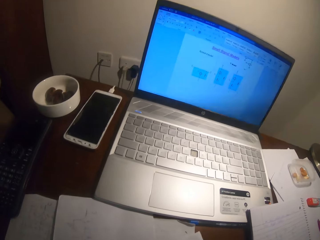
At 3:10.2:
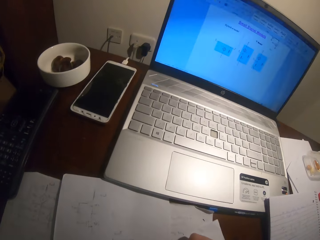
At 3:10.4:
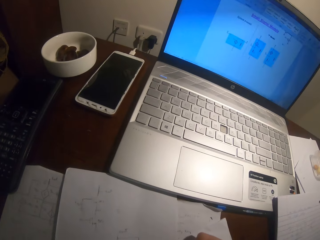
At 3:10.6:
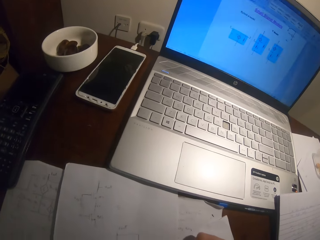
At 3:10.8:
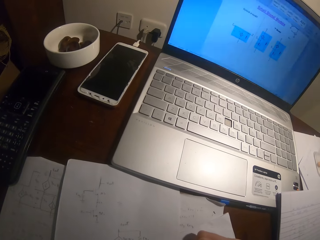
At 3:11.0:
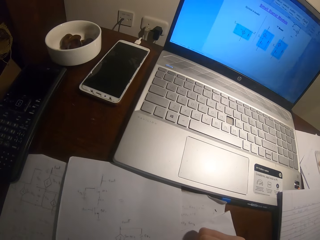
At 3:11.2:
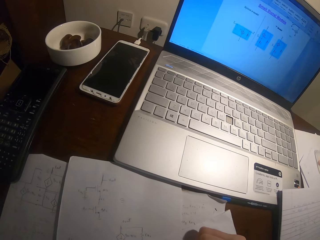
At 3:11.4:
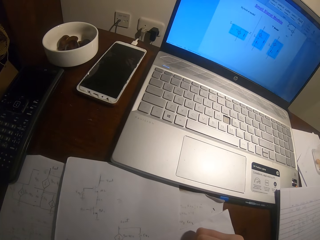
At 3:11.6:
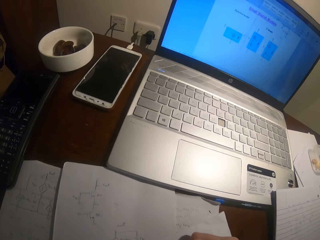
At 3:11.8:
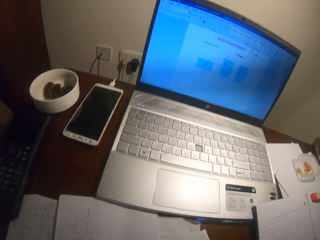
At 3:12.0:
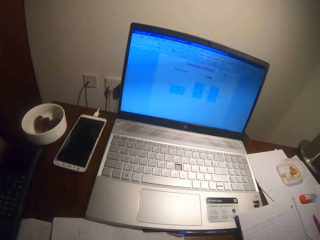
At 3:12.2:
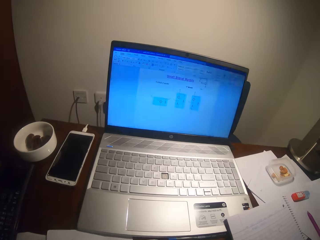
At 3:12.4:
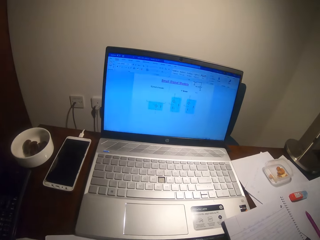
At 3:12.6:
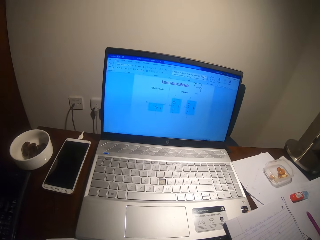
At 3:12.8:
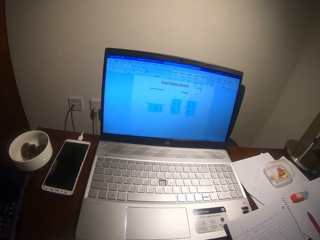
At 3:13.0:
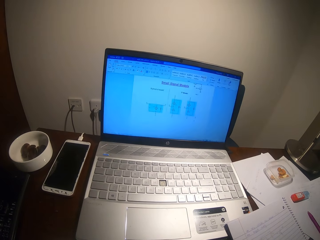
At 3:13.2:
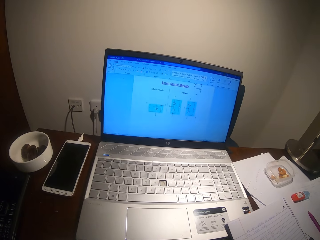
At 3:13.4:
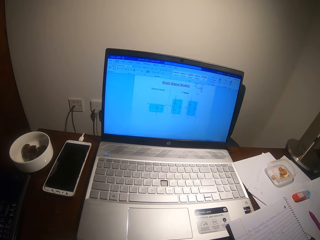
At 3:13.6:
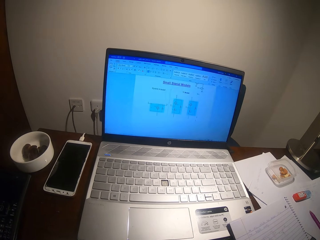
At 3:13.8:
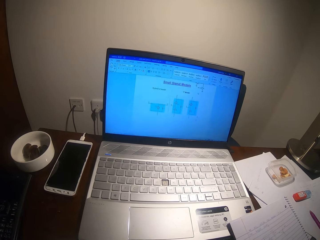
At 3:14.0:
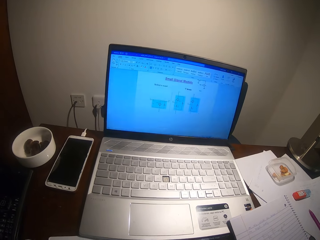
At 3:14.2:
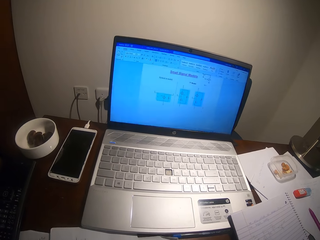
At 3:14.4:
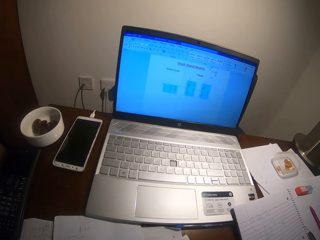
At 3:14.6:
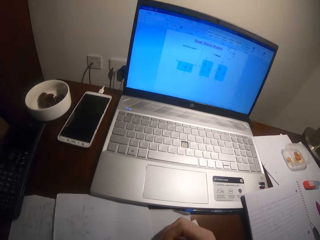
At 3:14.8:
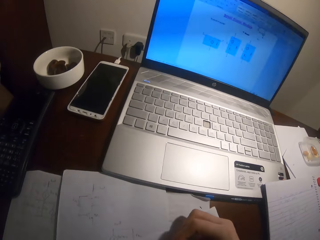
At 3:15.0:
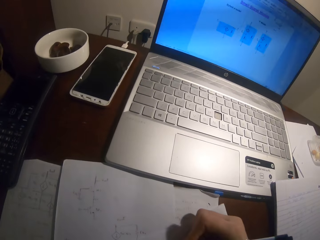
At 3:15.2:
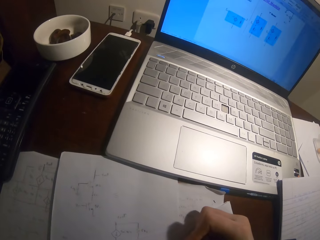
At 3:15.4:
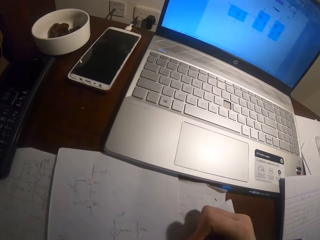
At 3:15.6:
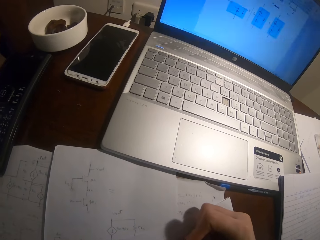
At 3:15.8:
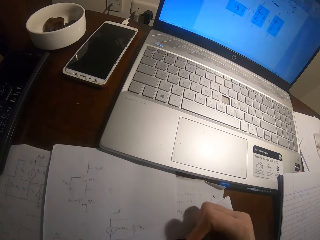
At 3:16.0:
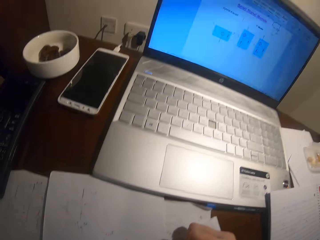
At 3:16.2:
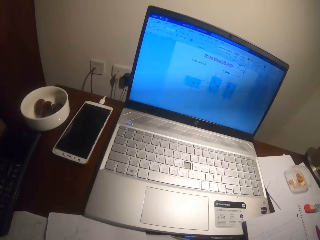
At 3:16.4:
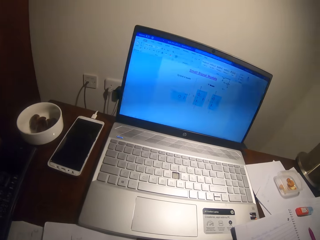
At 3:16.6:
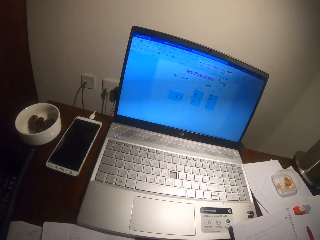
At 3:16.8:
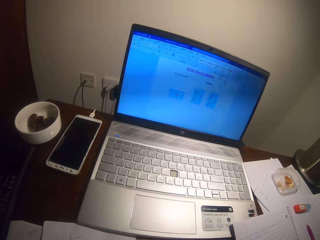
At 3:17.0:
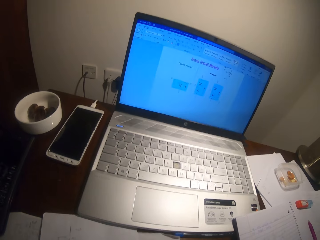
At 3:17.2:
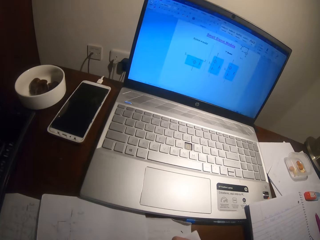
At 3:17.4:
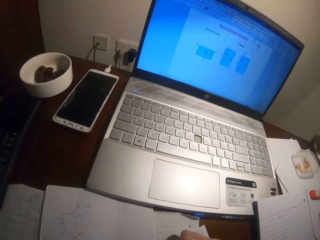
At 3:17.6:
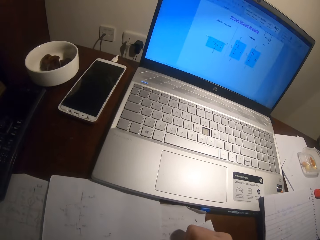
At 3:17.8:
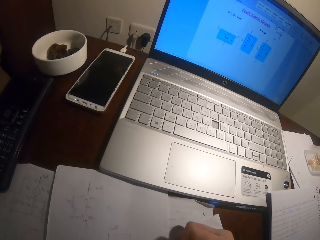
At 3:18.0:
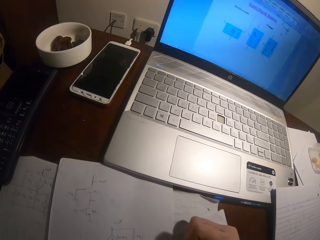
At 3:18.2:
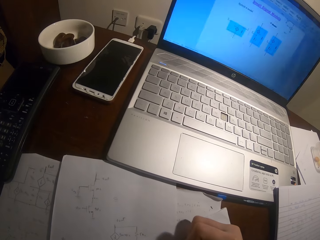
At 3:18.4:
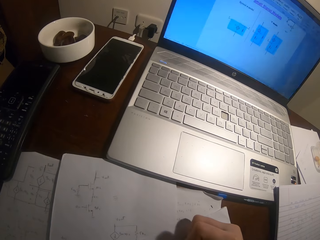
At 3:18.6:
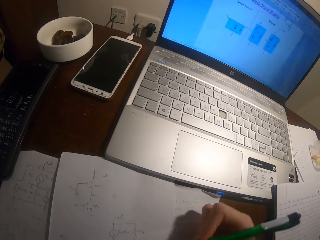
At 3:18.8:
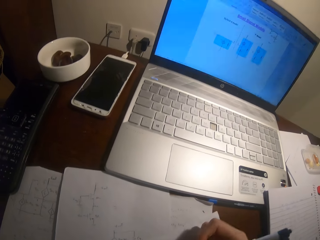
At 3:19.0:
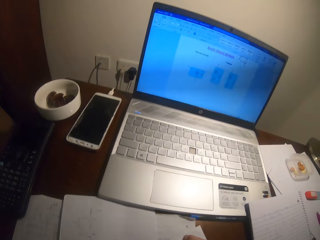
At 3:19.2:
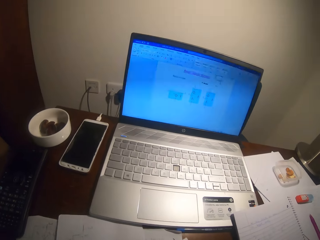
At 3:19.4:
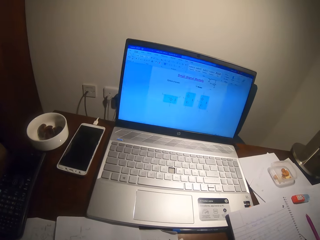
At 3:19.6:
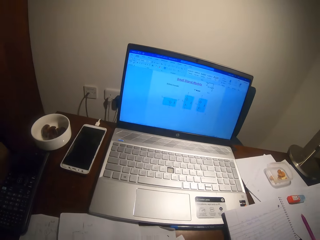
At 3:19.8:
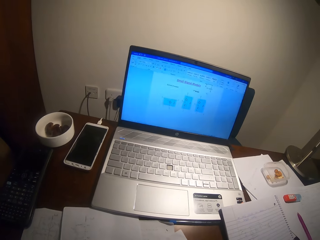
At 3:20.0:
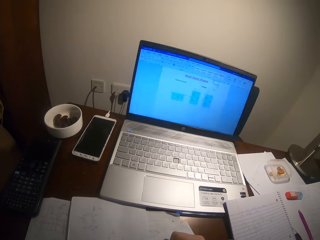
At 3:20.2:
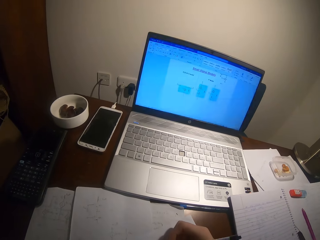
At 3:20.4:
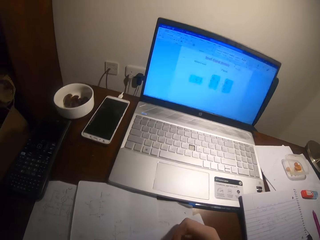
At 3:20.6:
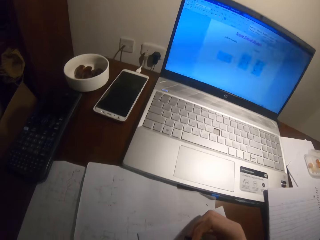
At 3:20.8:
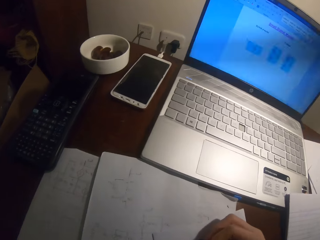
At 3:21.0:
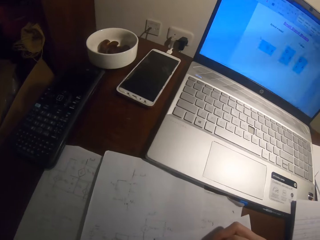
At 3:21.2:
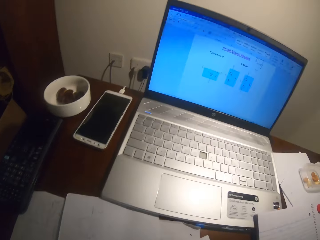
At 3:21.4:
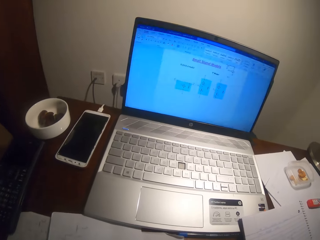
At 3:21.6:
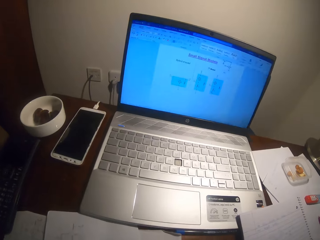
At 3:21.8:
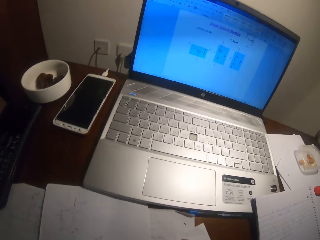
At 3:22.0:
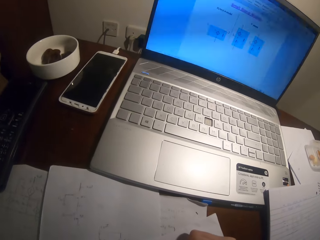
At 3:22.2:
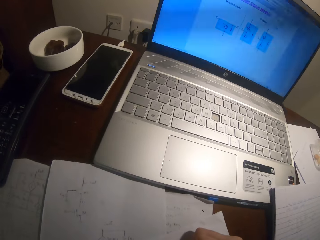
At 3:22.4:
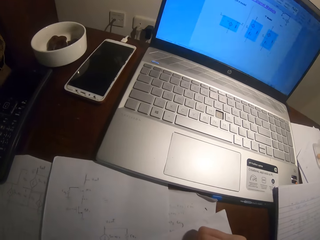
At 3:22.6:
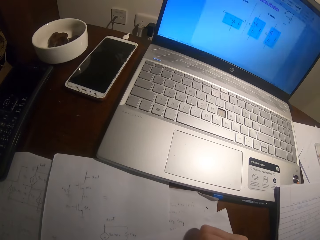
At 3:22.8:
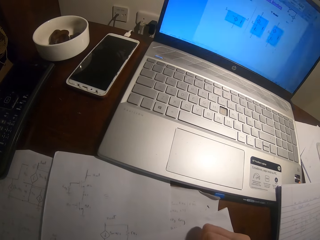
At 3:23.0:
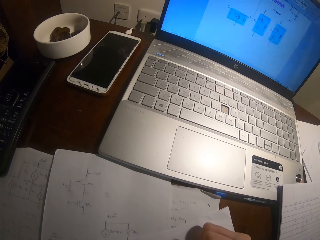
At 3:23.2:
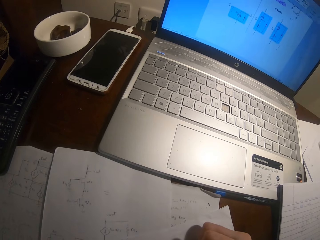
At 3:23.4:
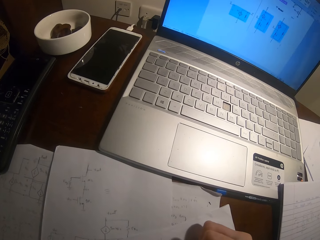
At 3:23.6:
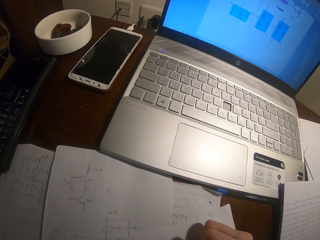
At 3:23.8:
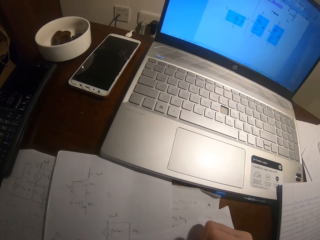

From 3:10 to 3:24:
The camera wearer writes on the paper. They stare at the laptop. They write on the paper. They stare at the laptop. They write on the paper. They stare at the laptop. They write on the paper.

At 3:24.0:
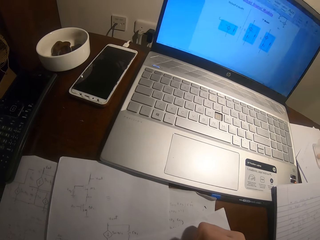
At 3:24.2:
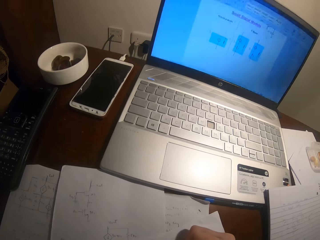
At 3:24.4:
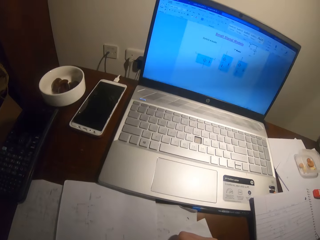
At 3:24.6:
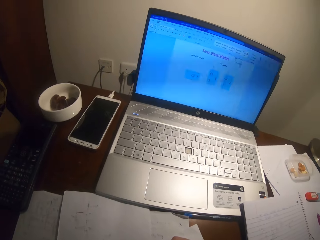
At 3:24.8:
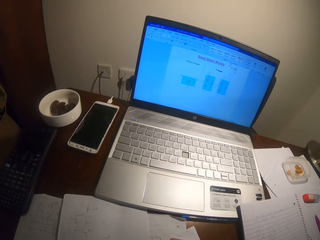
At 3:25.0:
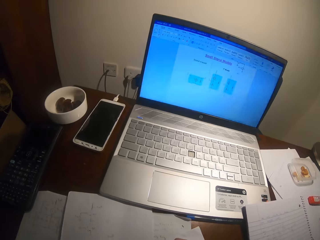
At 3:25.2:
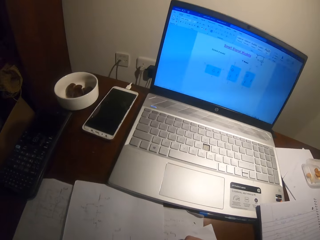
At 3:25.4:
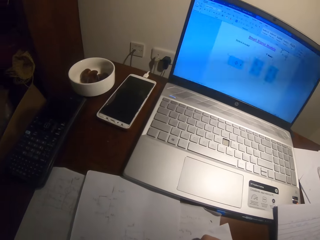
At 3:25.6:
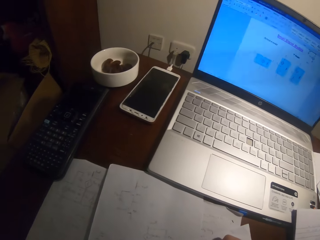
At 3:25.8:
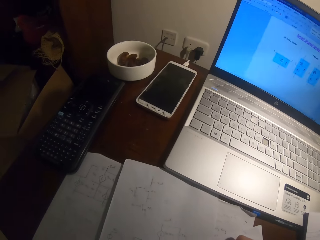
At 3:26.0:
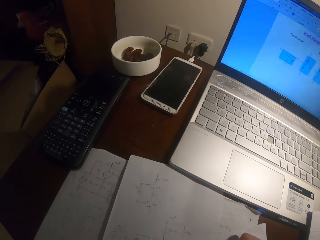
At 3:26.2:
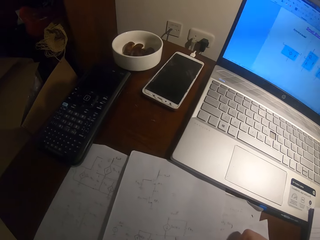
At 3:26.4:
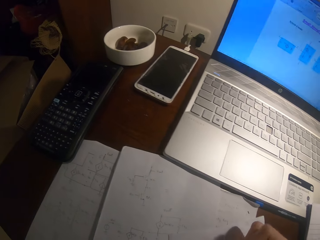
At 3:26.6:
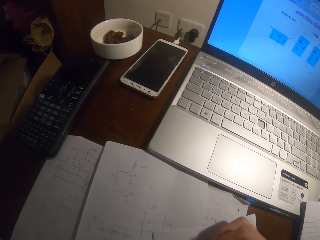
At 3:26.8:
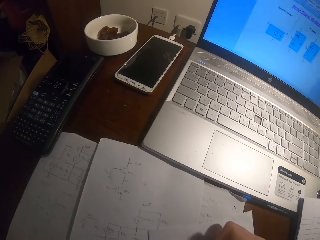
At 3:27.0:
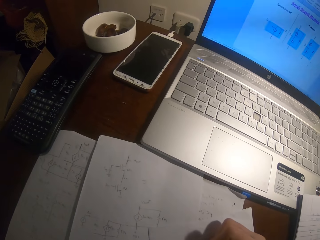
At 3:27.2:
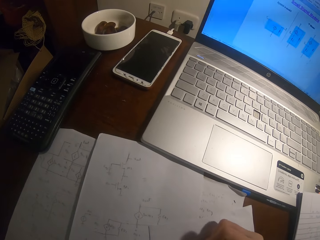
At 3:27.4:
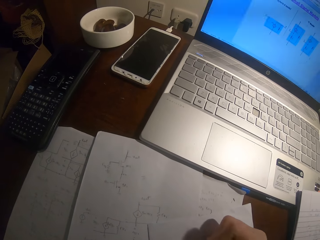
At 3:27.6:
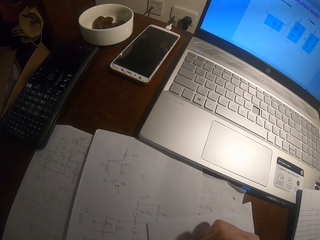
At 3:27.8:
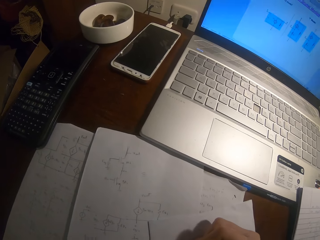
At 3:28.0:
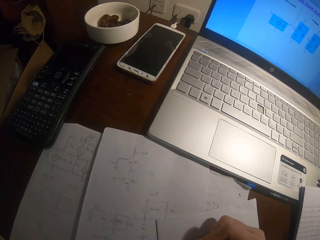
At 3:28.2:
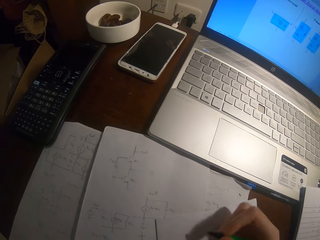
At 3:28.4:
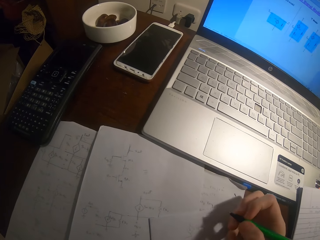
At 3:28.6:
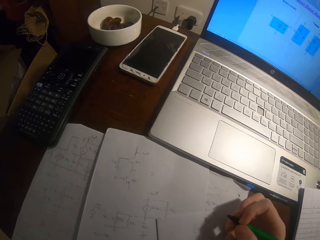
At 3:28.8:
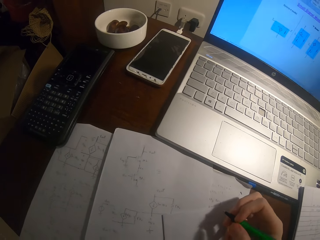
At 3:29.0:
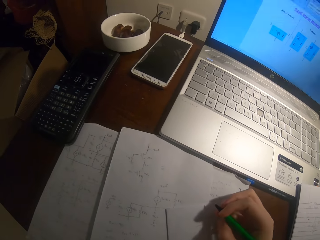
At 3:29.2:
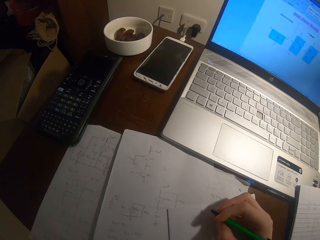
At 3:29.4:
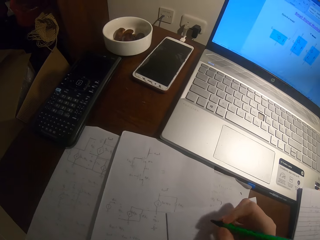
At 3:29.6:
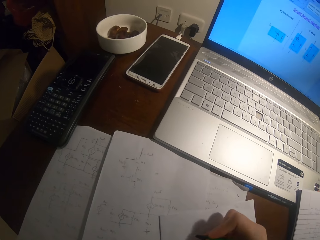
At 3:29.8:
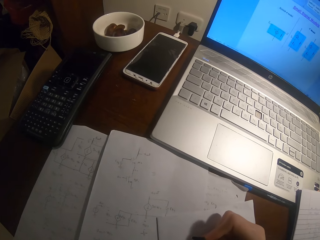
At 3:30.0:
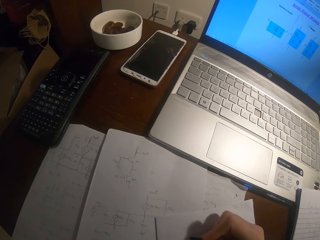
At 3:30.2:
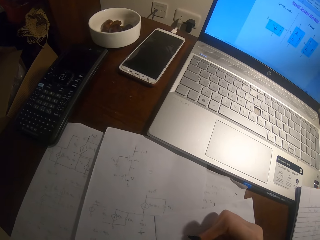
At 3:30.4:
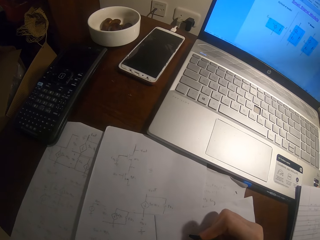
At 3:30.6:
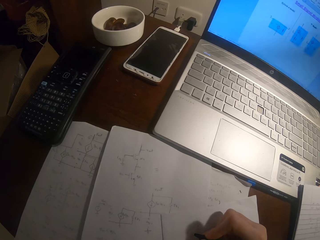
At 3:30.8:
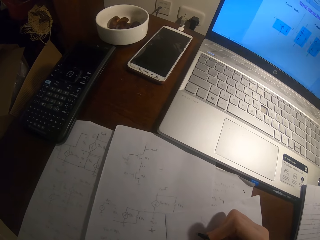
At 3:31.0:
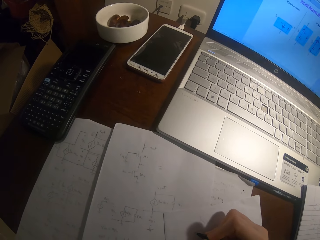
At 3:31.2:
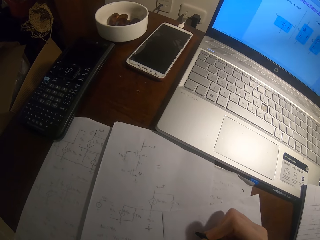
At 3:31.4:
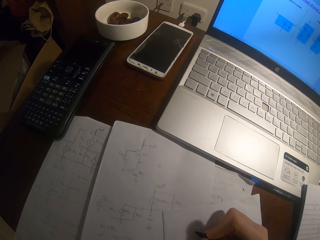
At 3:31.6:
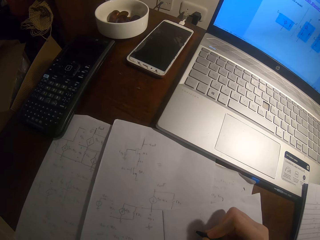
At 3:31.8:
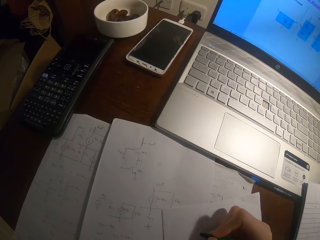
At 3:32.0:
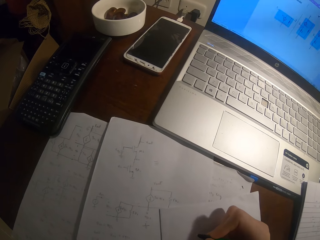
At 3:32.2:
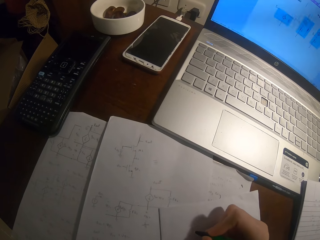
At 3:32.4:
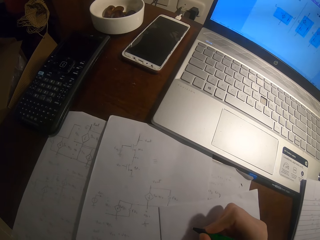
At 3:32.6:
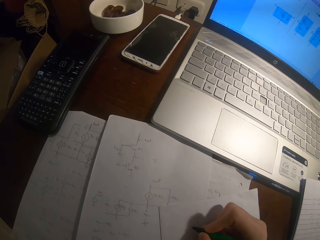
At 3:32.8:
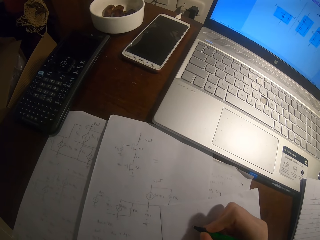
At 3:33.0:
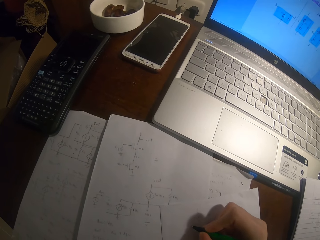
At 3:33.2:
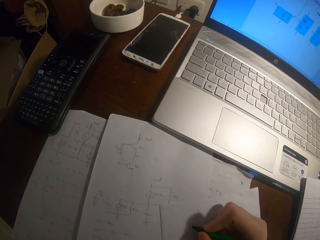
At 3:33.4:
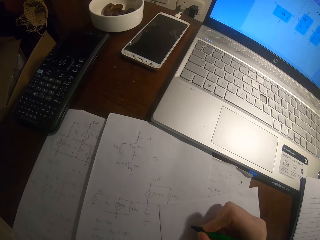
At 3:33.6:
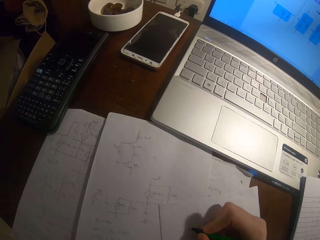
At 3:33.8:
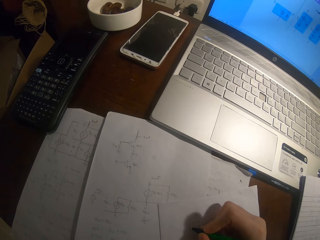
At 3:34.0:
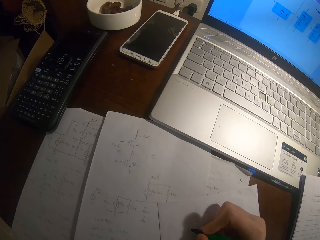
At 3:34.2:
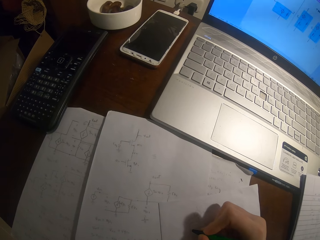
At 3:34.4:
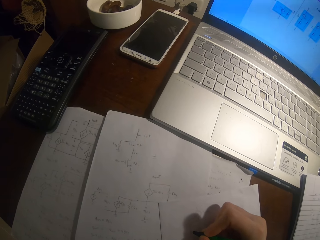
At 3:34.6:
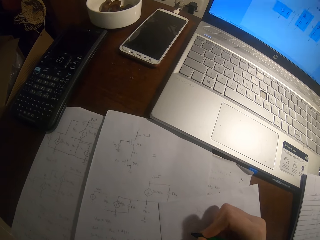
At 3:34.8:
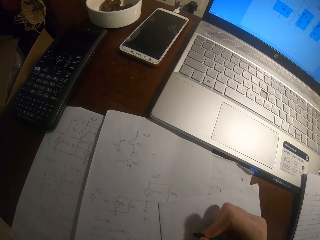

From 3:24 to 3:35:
The camera wearer stares at the laptop. They write on the paper.
